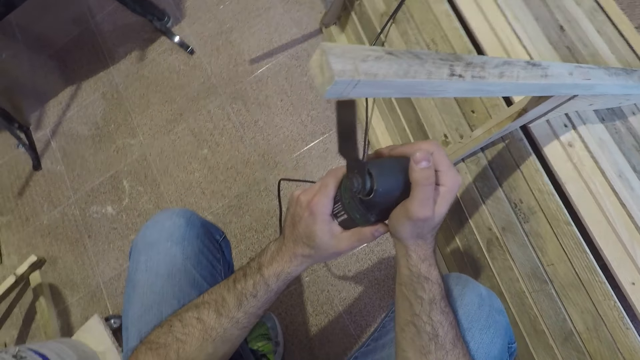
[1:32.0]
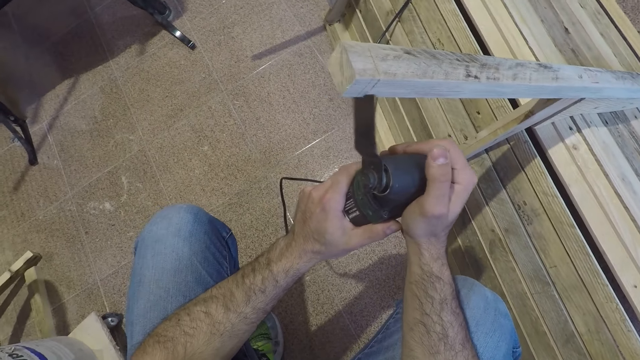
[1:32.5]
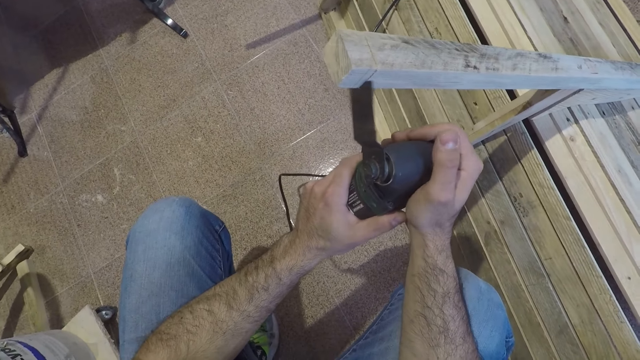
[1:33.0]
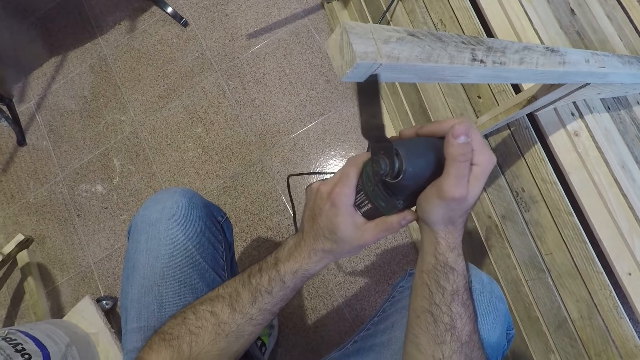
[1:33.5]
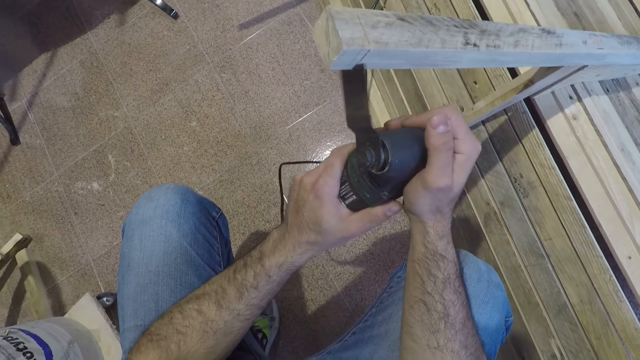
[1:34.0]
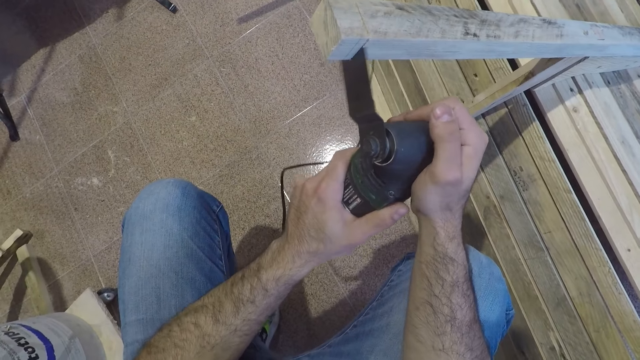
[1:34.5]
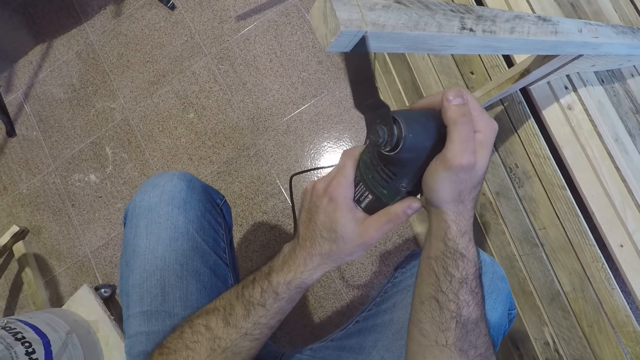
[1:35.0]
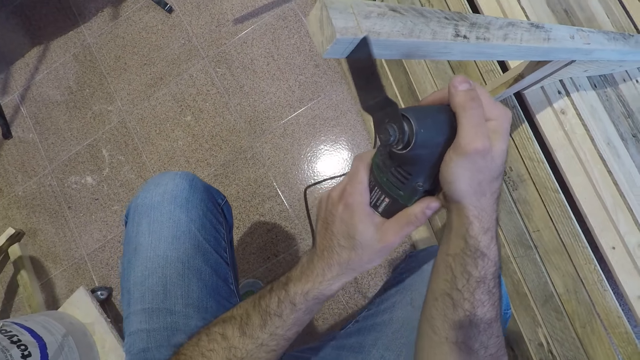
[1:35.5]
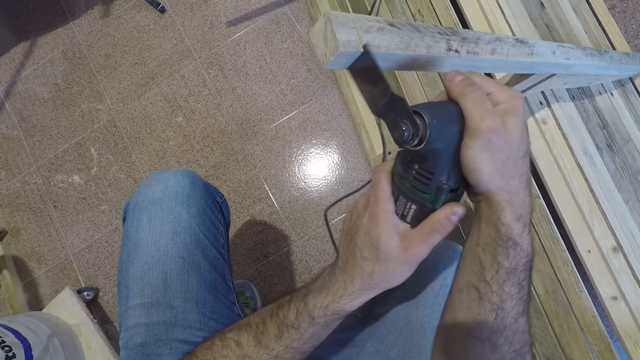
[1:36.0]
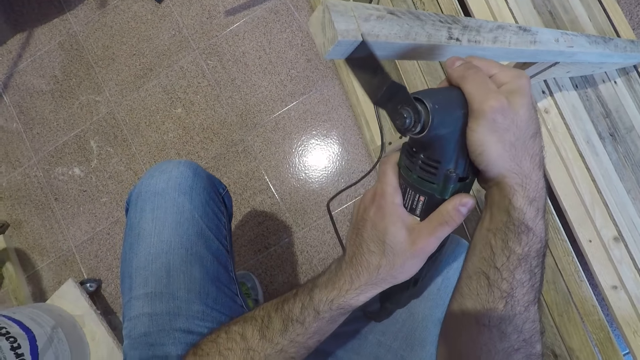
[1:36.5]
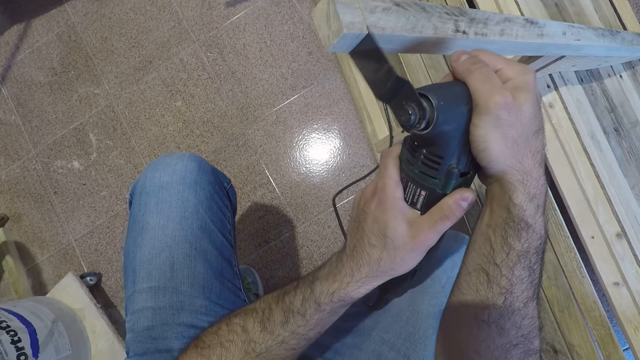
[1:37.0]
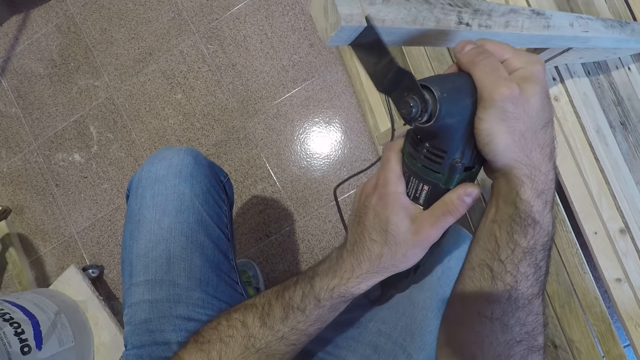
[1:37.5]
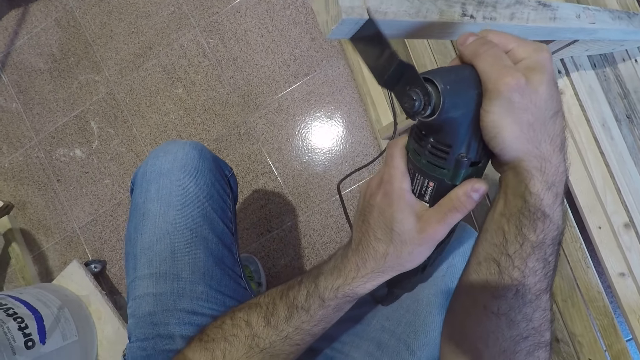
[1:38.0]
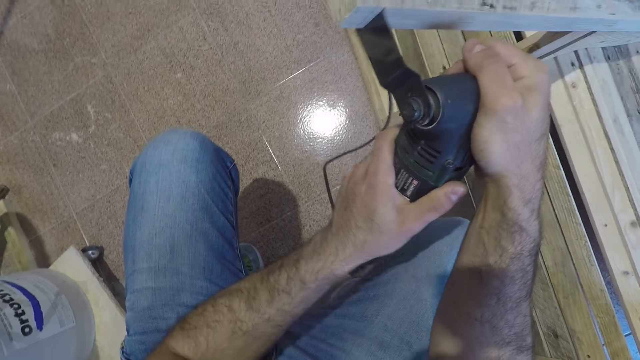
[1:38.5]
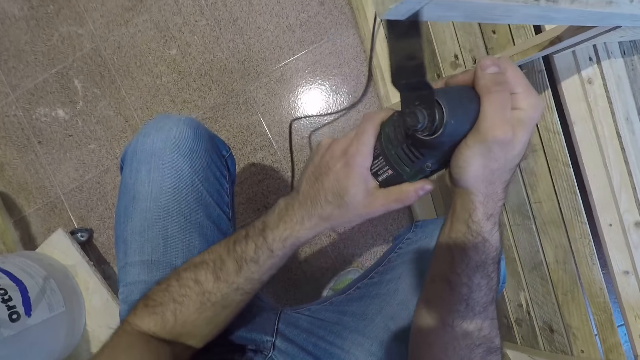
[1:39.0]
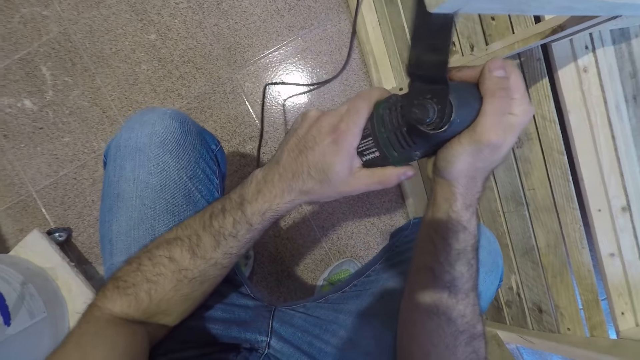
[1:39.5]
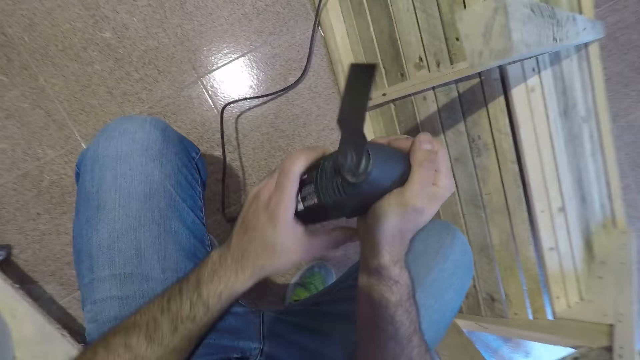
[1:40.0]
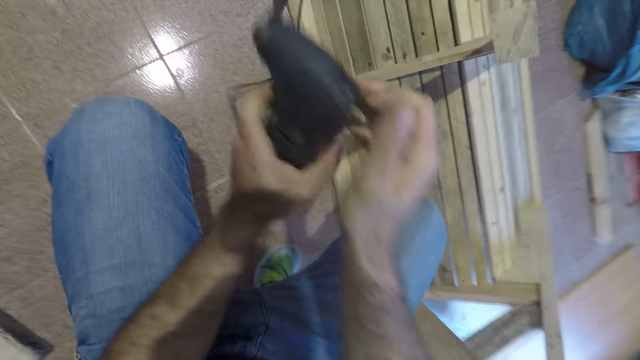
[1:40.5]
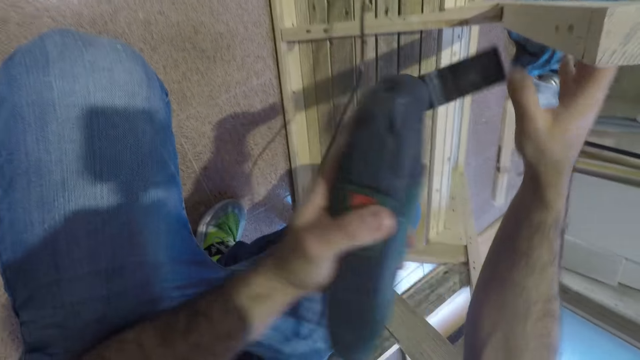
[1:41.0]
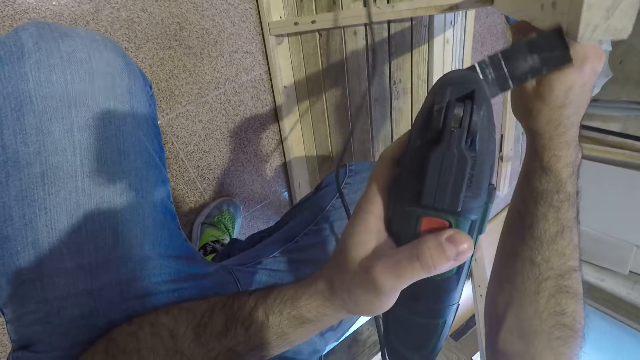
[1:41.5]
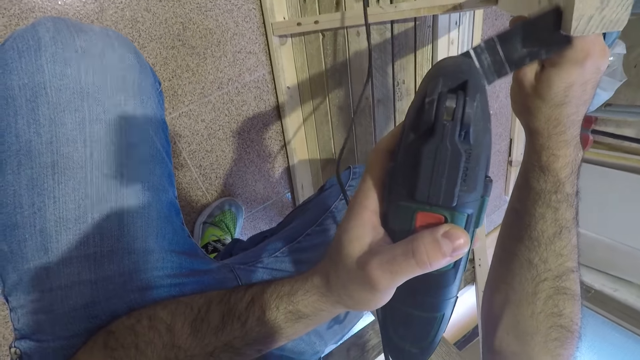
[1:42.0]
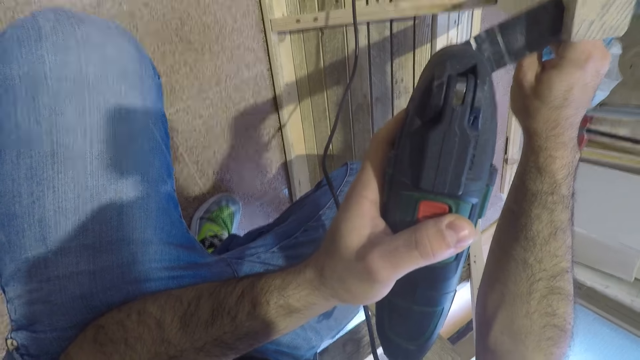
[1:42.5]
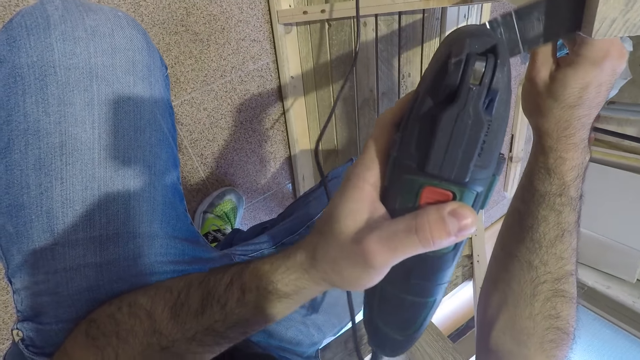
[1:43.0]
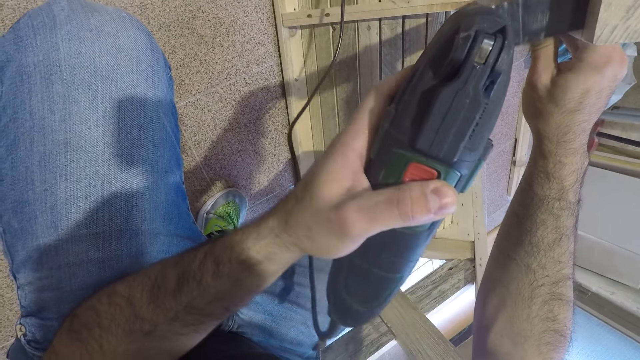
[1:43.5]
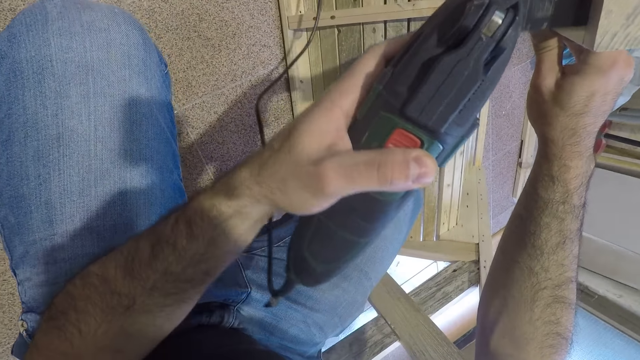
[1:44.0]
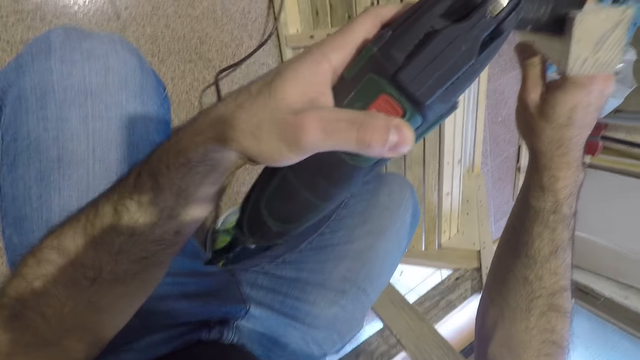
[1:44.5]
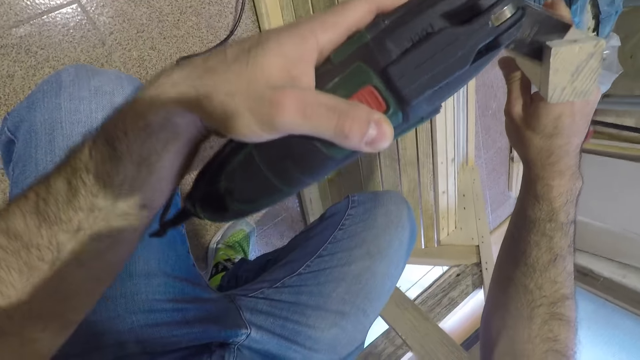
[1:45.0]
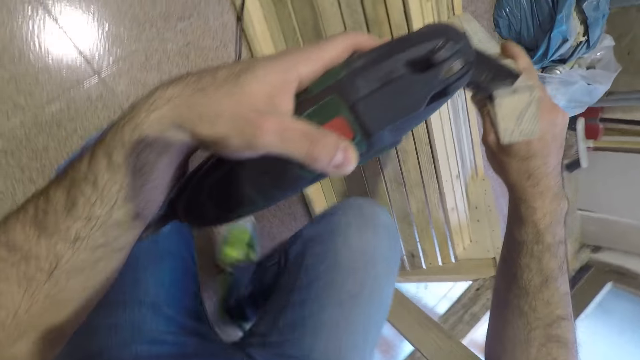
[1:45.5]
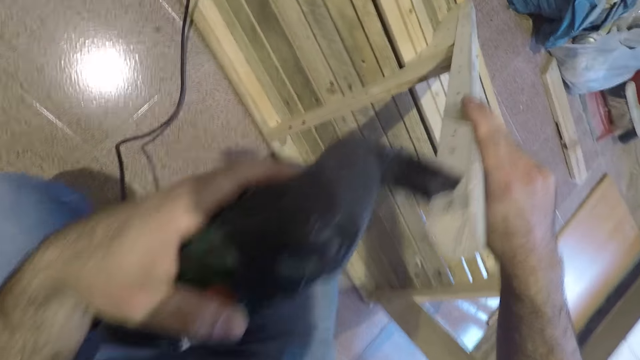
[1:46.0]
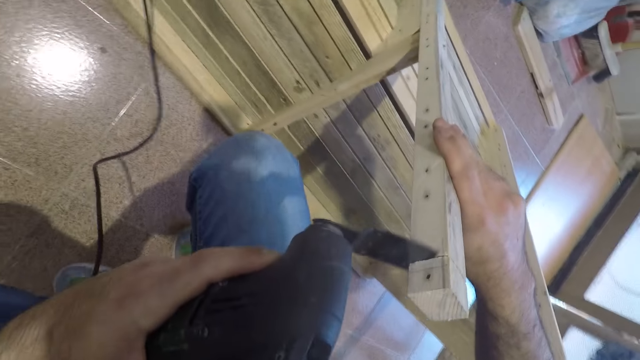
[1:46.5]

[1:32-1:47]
The camera wearer cuts the wooden furniture or bench leg with the electric chisel. They turn the reciprocating saw. They hold the bench leg. They hold the bench leg again.

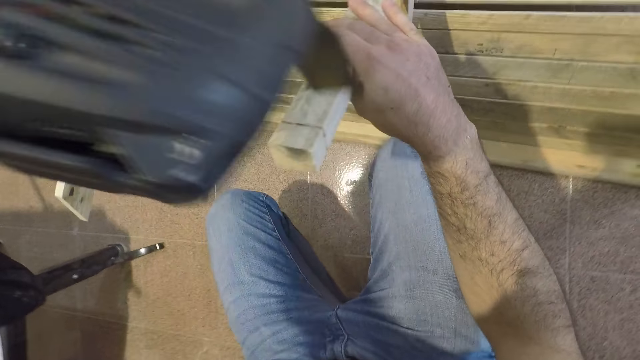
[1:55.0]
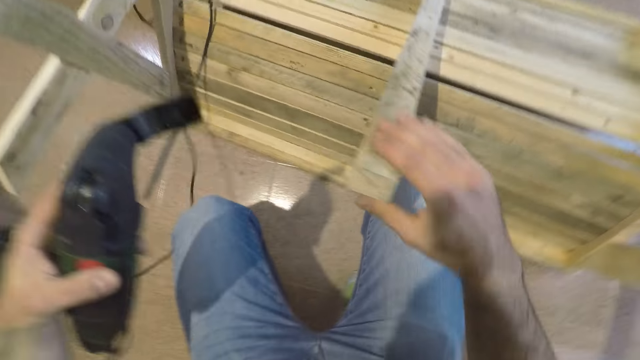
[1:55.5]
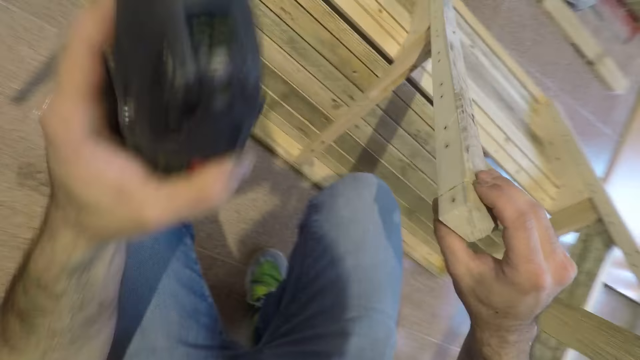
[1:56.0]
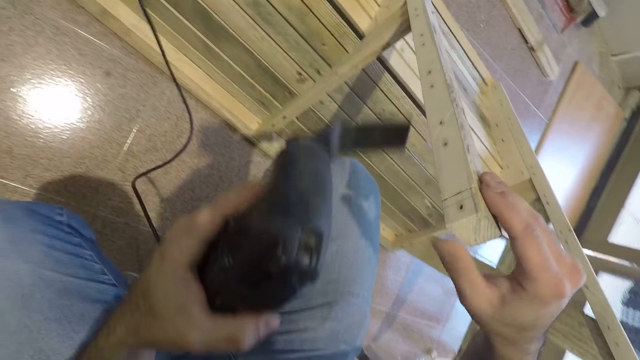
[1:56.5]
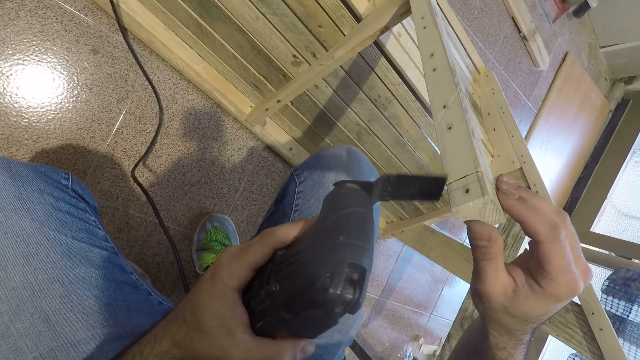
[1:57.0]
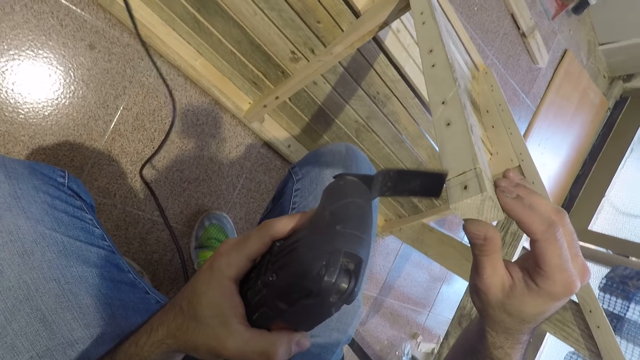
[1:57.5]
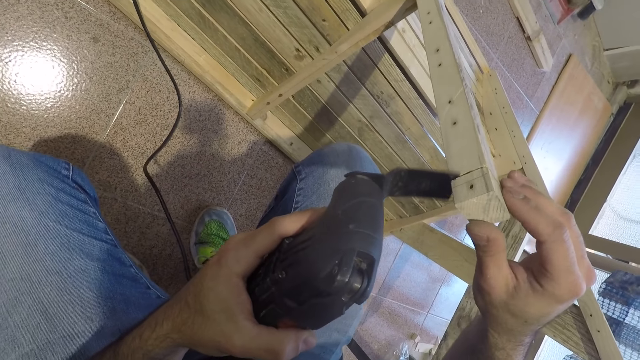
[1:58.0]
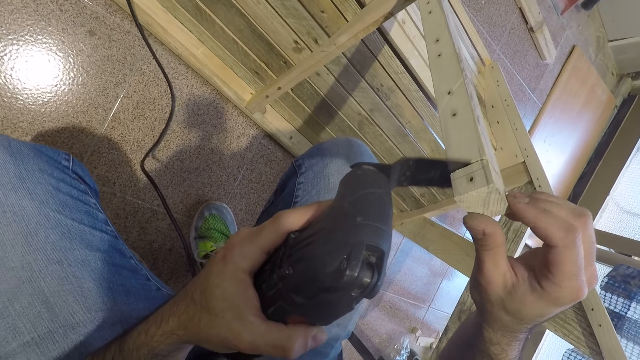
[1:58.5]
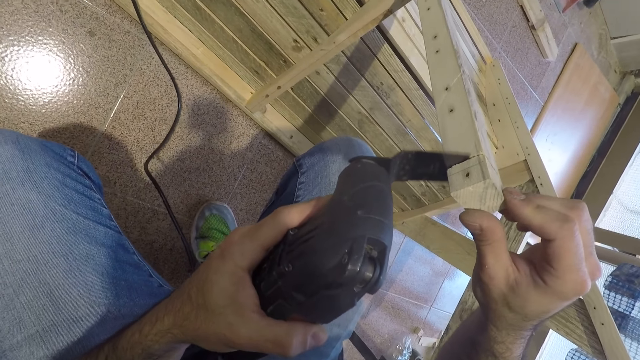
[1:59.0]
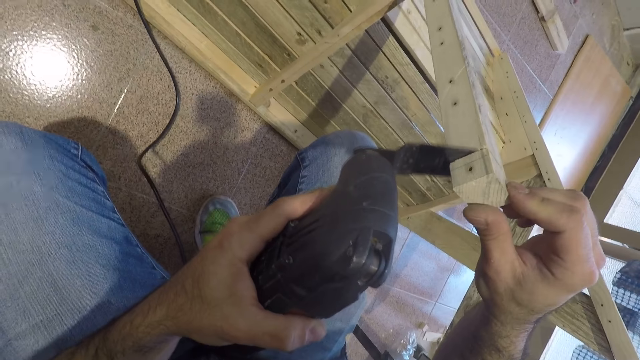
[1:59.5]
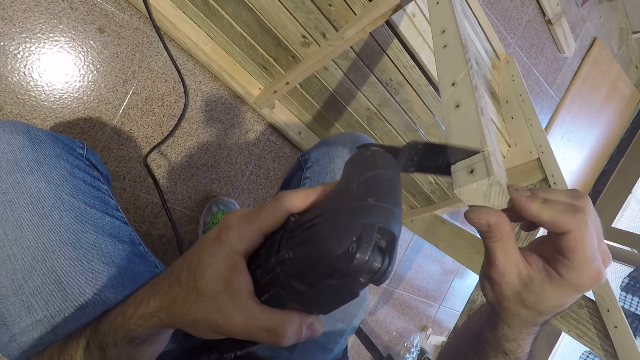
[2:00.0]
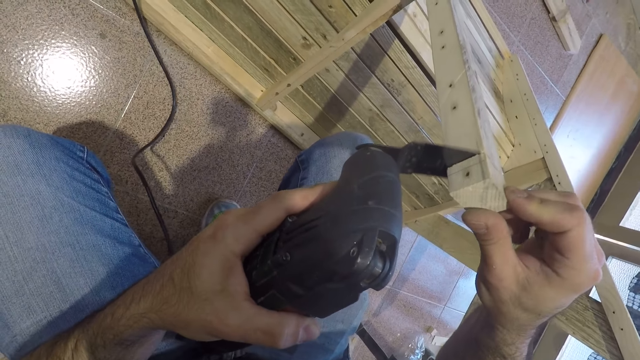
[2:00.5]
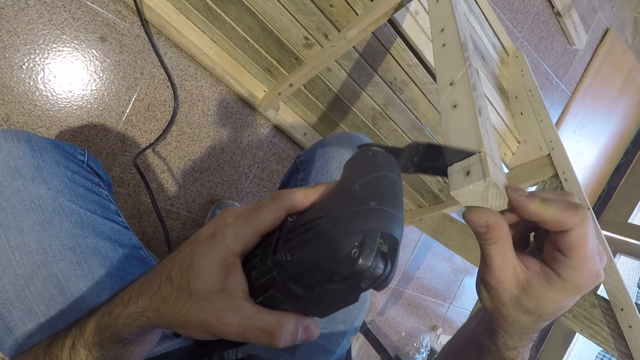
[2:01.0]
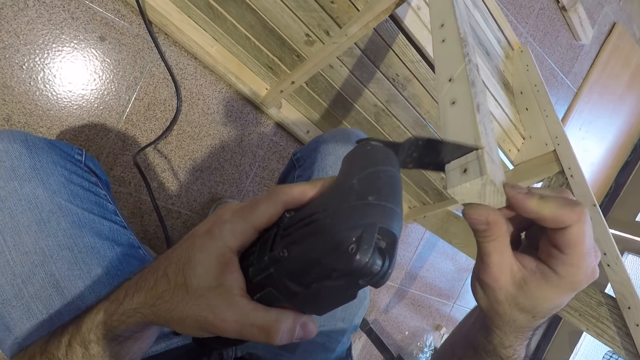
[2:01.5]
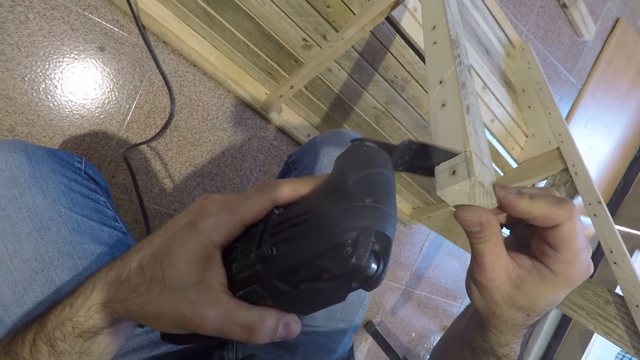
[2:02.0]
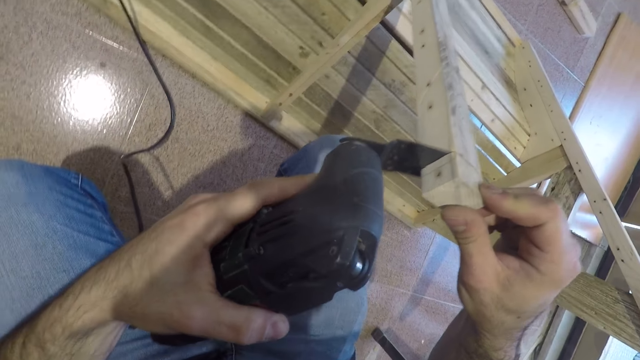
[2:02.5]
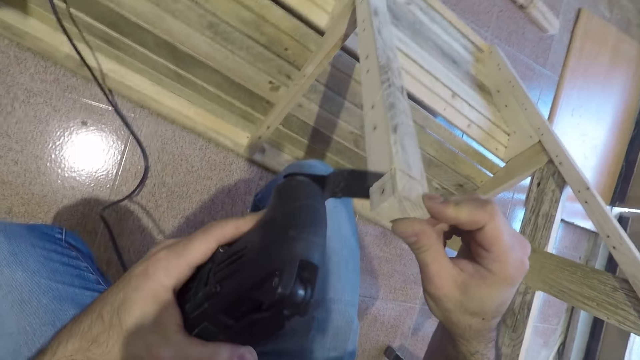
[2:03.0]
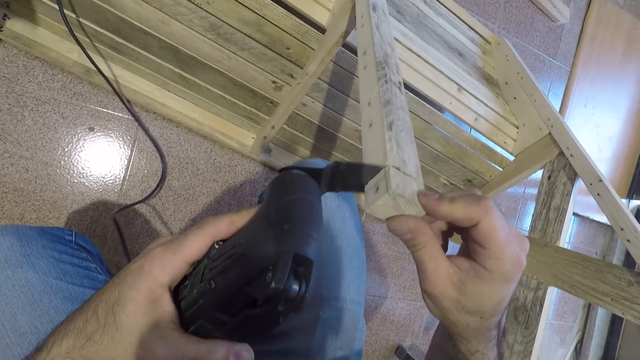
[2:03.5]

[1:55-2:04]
The camera wearer holds the bench leg and lifts the reciprocating saw. They hold the bench leg.
